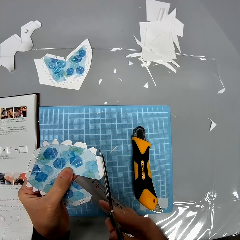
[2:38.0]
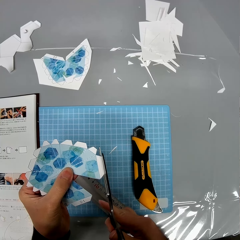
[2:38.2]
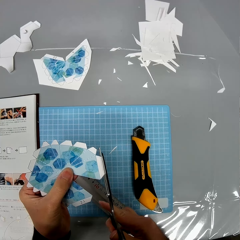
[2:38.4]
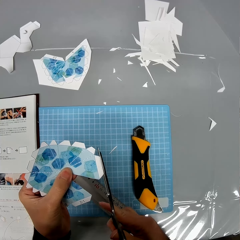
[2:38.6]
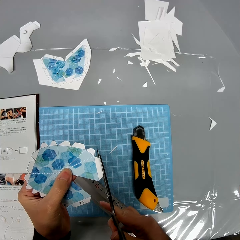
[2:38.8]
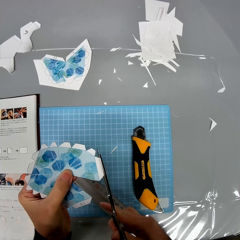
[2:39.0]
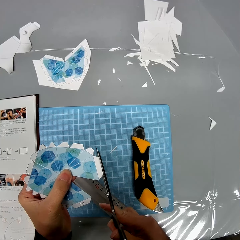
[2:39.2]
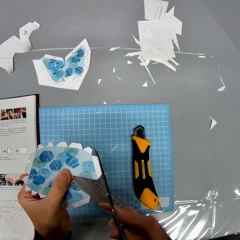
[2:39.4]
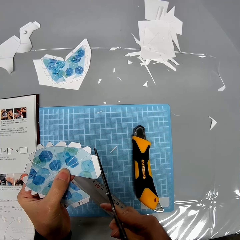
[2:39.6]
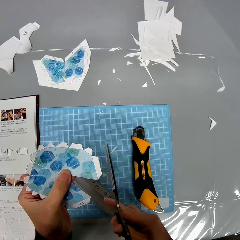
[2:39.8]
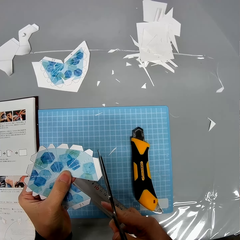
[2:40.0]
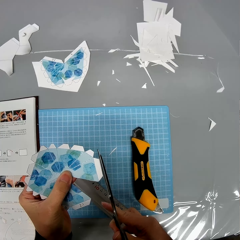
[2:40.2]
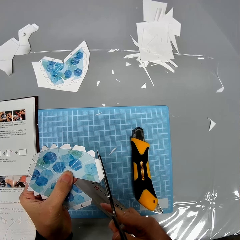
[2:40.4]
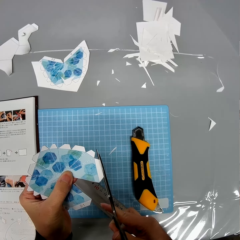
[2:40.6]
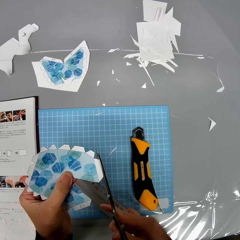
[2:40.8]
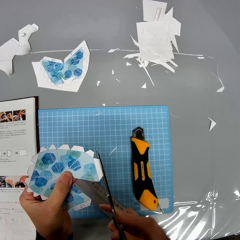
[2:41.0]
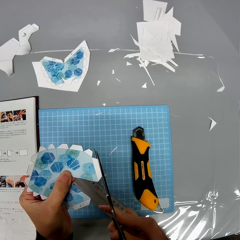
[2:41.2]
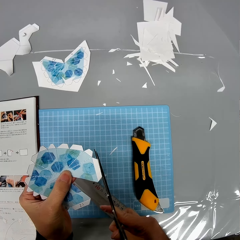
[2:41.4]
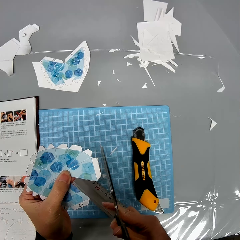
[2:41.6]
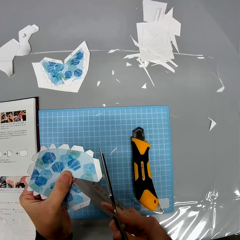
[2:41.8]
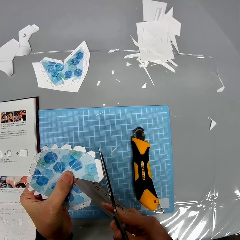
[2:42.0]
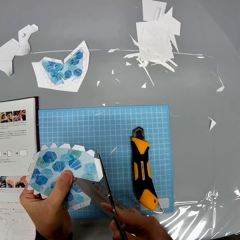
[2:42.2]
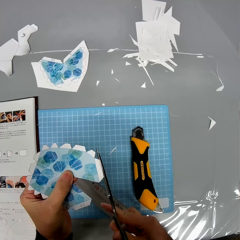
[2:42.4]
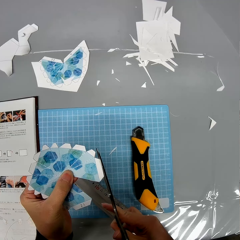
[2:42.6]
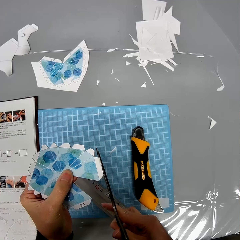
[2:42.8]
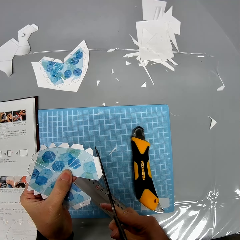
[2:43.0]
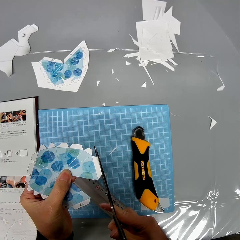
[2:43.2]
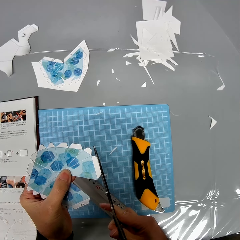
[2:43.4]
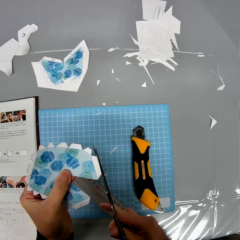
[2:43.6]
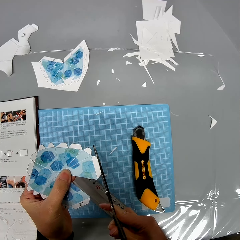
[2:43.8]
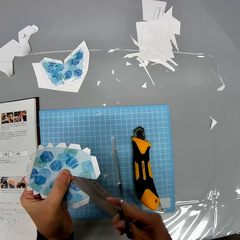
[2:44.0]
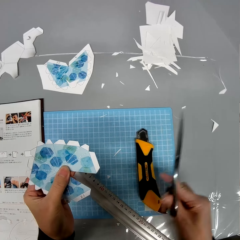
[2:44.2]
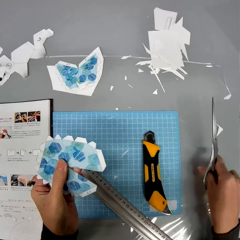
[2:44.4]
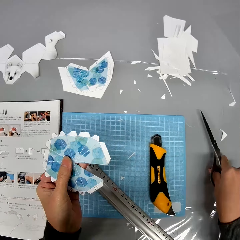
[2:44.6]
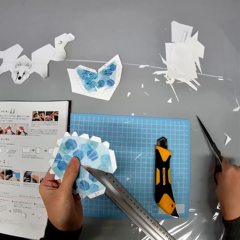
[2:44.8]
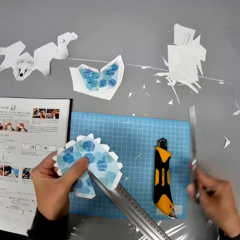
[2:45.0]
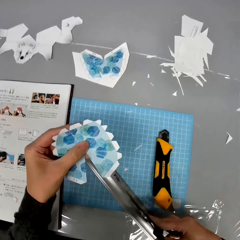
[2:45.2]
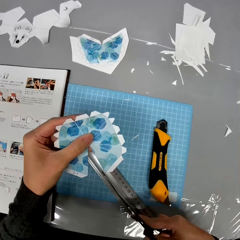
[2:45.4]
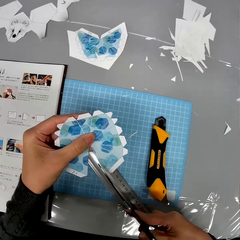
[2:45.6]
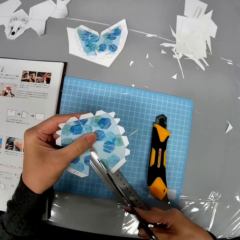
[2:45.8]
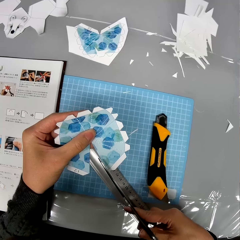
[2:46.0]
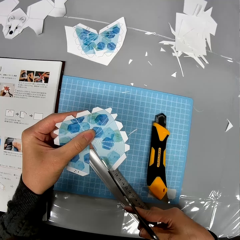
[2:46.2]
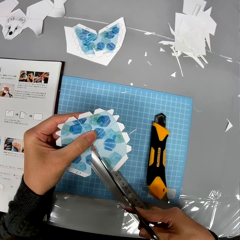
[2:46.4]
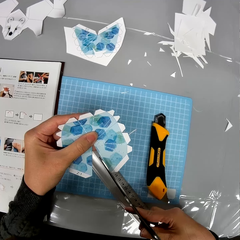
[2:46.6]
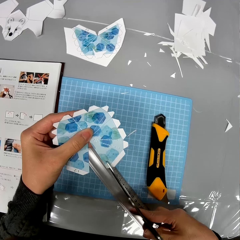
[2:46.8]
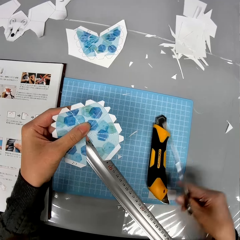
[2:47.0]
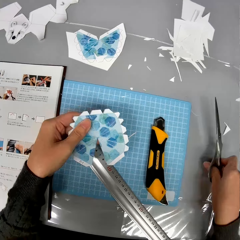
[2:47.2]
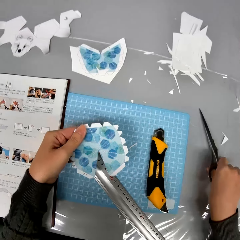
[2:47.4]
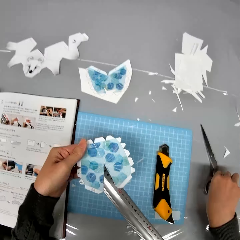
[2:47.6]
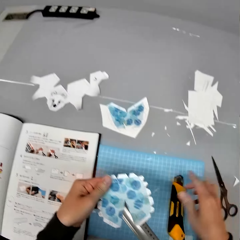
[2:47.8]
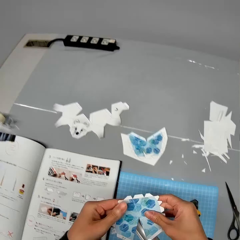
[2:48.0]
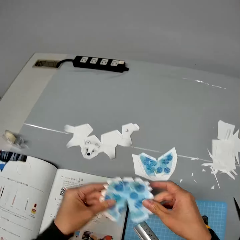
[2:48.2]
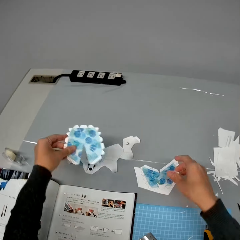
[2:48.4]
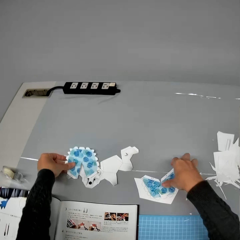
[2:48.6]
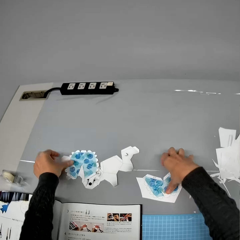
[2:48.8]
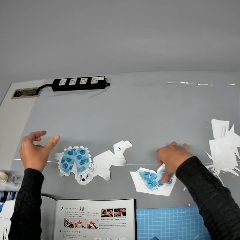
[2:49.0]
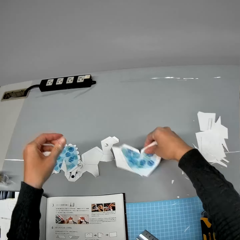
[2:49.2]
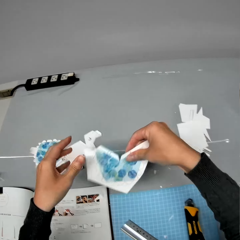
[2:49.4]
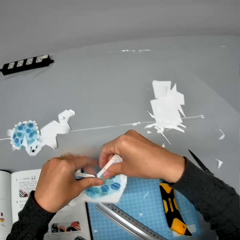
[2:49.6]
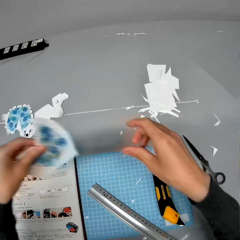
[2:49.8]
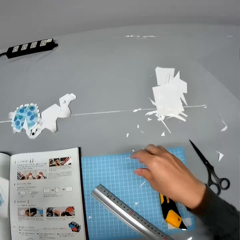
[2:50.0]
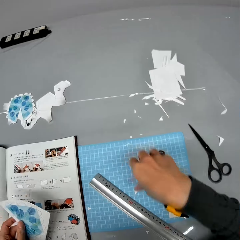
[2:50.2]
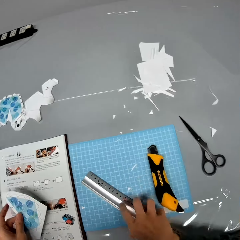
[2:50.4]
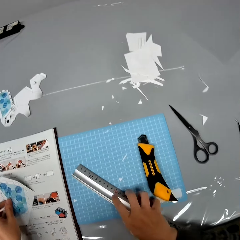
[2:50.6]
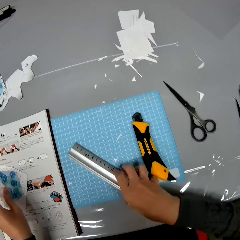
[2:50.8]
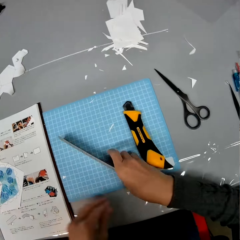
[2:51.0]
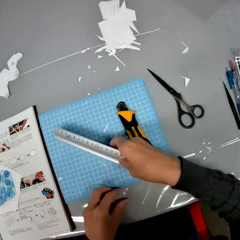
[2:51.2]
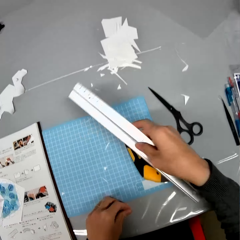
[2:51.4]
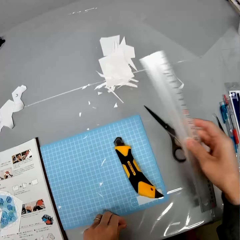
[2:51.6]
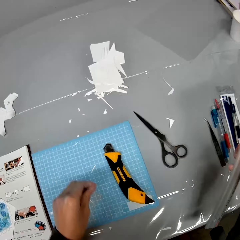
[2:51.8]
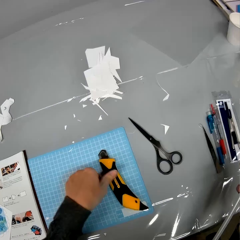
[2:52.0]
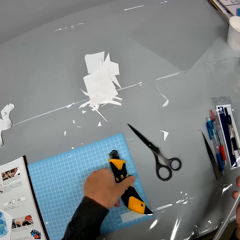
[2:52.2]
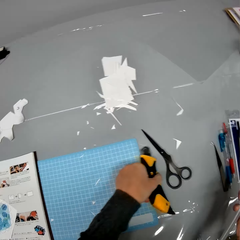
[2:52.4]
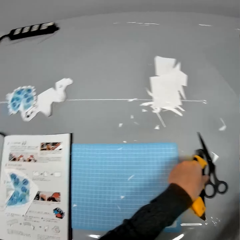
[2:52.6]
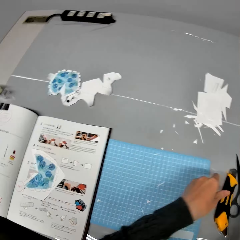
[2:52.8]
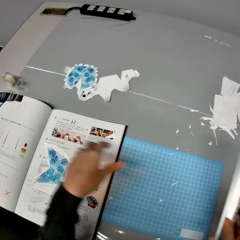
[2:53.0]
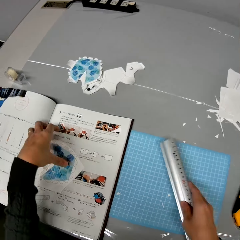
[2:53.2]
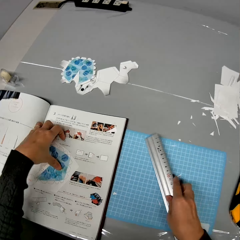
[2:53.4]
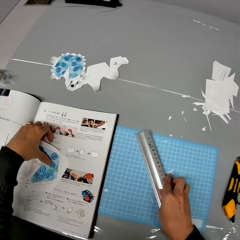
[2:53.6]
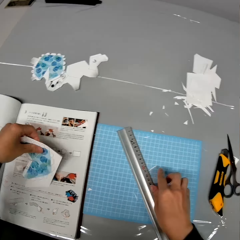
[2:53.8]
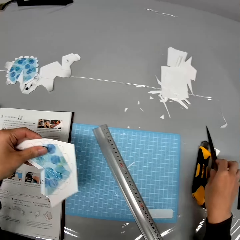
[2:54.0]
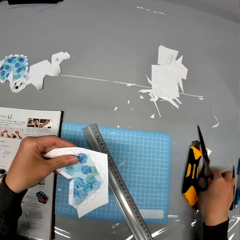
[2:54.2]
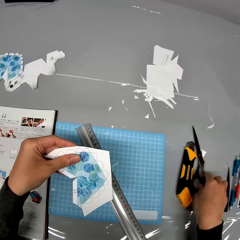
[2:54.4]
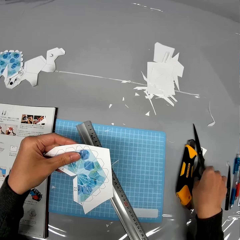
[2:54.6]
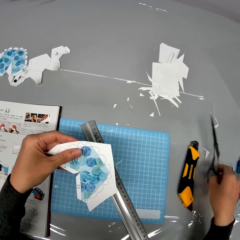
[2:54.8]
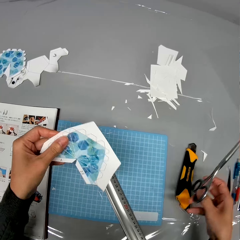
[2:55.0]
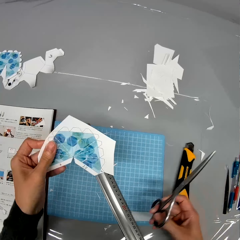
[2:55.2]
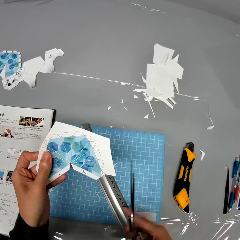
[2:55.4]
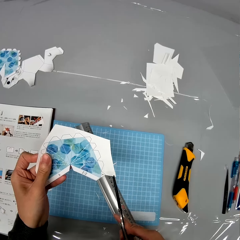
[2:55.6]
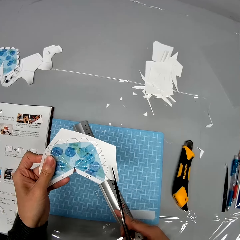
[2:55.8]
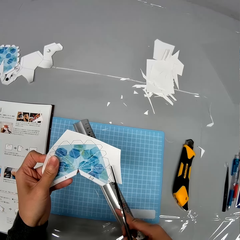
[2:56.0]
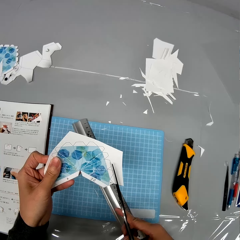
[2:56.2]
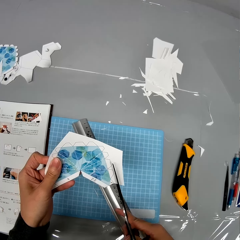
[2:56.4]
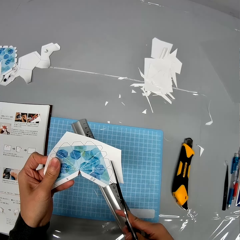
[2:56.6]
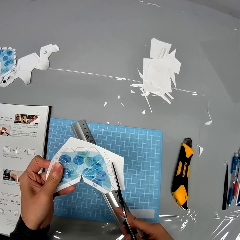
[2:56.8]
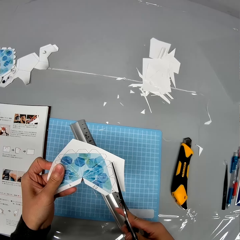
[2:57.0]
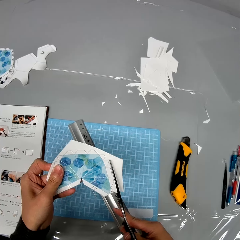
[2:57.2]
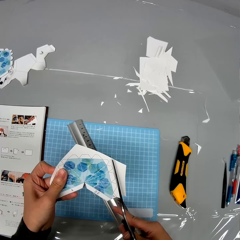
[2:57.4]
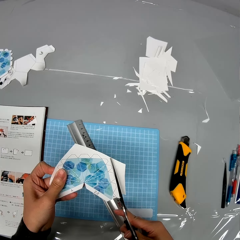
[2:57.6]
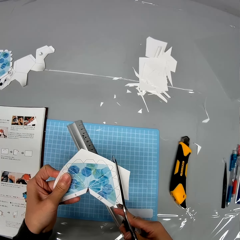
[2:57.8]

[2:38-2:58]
The camera wearer places the scissors on the table. They cut the paper with the scissors. They drop the scissors on the table. They drop the cardboard paper on the table with their left hand and pick up another cardboard paper with their right hand. They drop the cardboard paper on the table and pick up a ruler. They adjust the position of a craft knife. They drop the ruler on the table and pick up the cardboard paper. They pick up the pair of scissors. They cut the cardboard using the scissors.

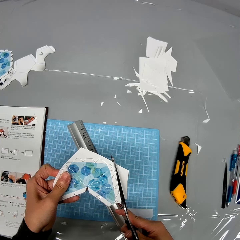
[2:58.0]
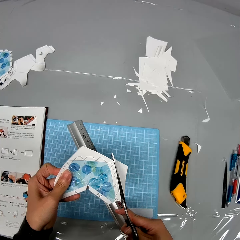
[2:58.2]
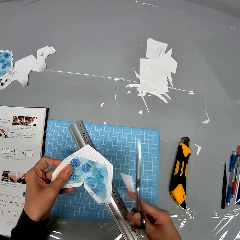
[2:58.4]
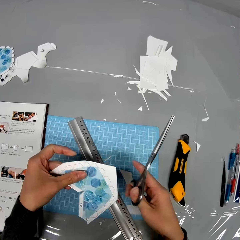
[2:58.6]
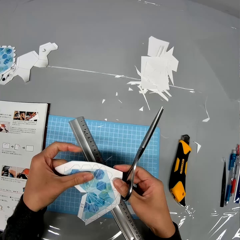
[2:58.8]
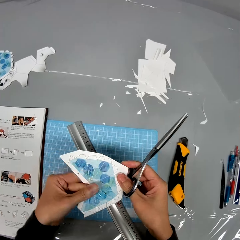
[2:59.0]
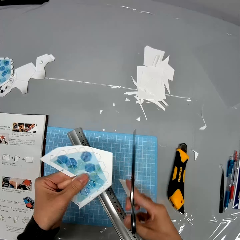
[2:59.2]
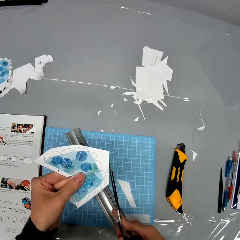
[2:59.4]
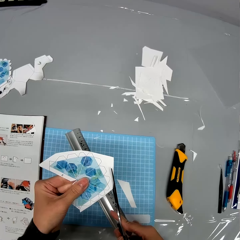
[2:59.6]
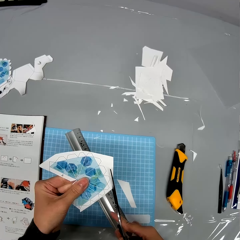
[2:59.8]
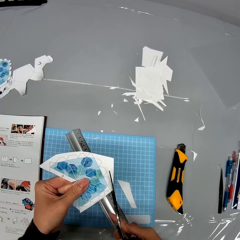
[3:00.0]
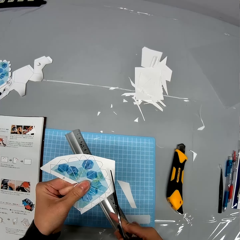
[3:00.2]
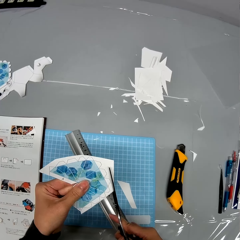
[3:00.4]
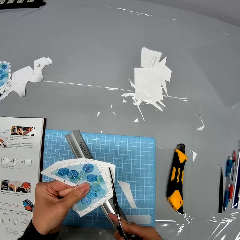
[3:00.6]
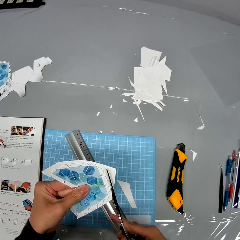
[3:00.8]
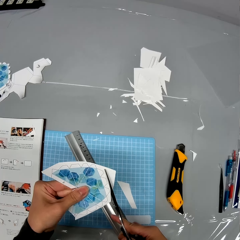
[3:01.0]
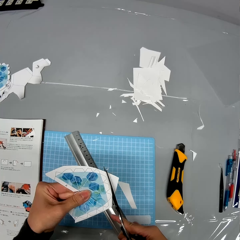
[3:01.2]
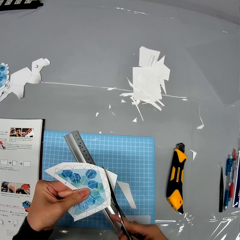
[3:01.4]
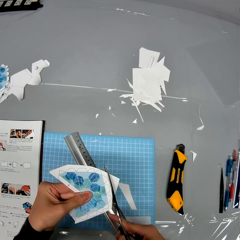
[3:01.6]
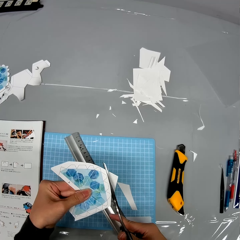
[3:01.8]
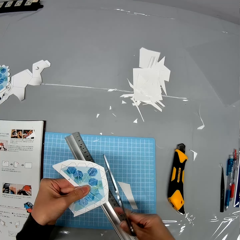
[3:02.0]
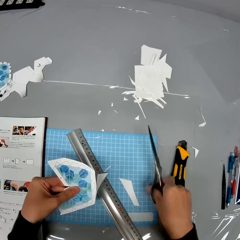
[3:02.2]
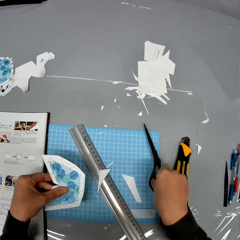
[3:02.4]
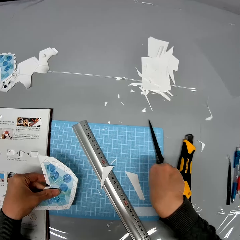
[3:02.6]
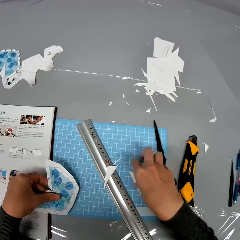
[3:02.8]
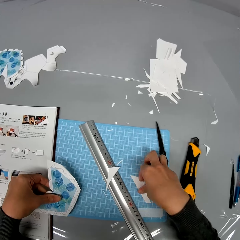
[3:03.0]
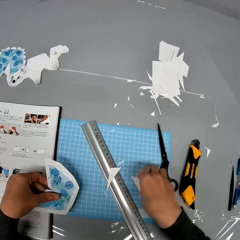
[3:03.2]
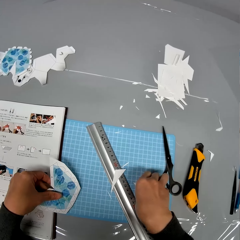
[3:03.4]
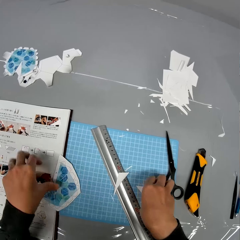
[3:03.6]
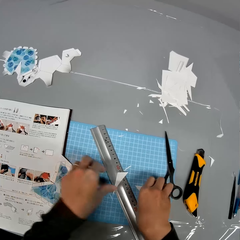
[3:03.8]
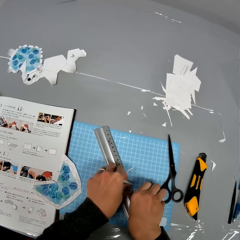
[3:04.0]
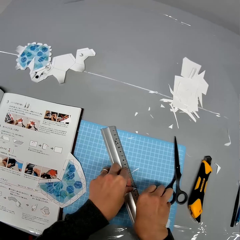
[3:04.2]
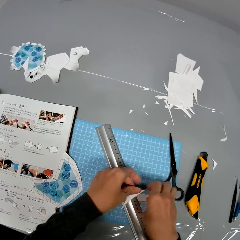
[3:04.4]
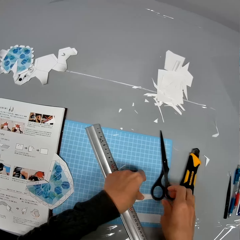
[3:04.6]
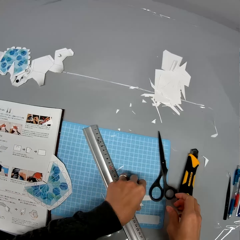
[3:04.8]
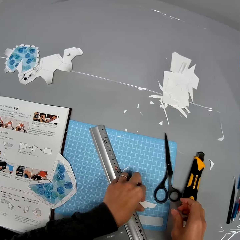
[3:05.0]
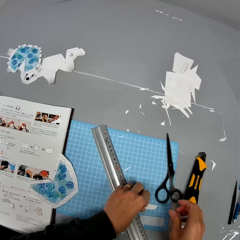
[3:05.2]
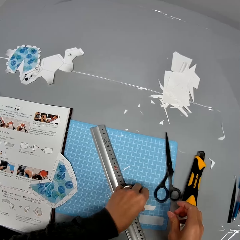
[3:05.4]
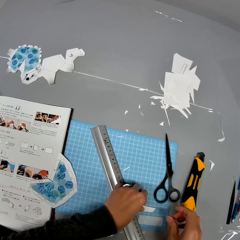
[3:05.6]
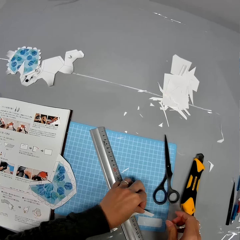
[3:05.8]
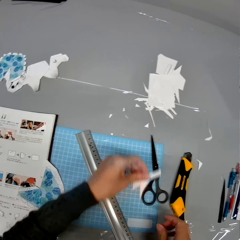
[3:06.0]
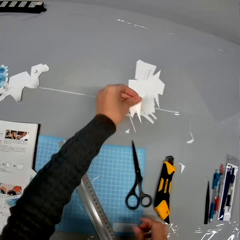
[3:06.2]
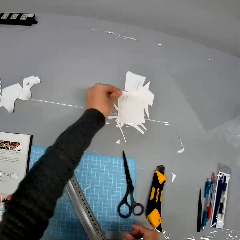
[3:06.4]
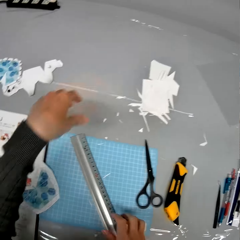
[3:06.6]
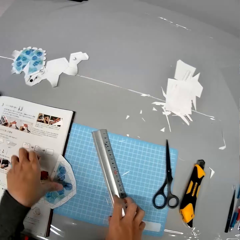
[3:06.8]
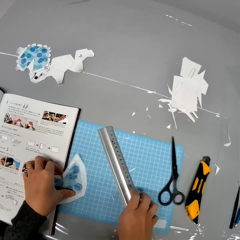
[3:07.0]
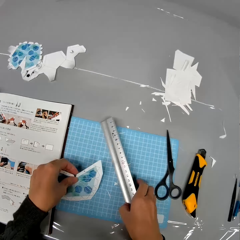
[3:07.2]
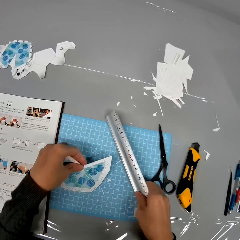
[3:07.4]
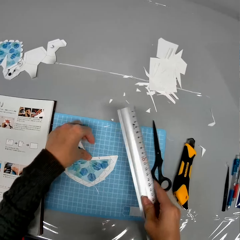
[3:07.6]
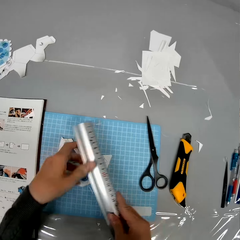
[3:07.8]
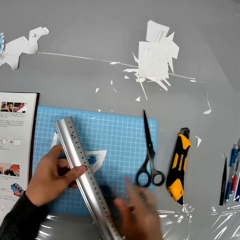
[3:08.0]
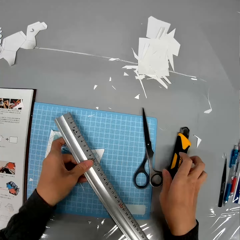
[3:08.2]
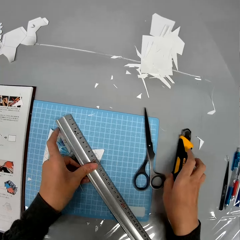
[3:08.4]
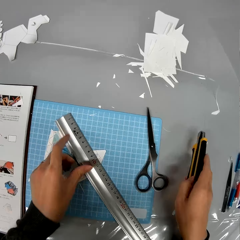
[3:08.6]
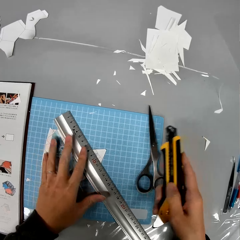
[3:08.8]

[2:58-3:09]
The camera wearer drops the scissors on the table, picks up pieces of cardboard paper and drops them on the table. They adjust the position of the cardboard paper on the table, pick up the ruler and place it on the cardboard paper. They pick up a craft knife.
